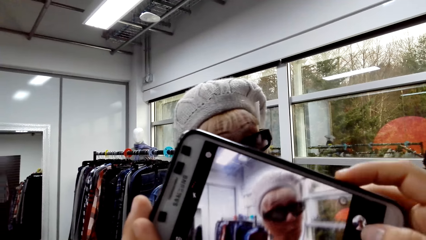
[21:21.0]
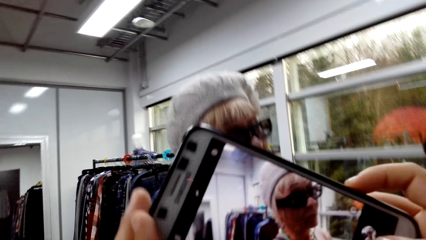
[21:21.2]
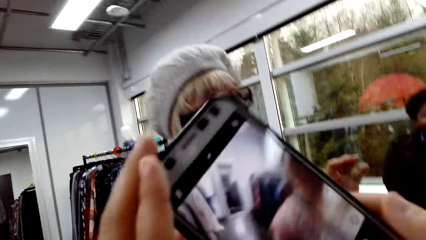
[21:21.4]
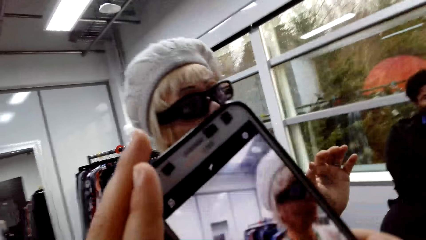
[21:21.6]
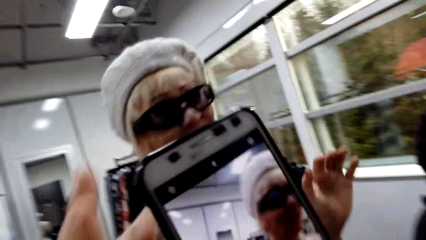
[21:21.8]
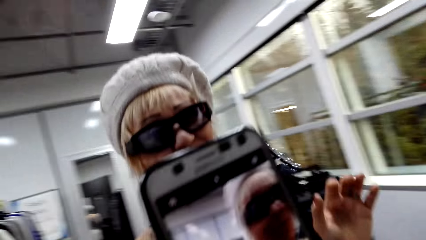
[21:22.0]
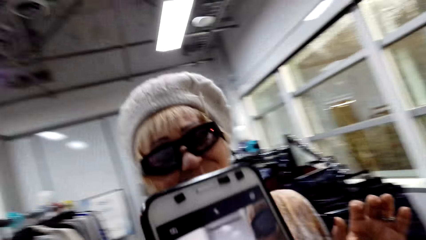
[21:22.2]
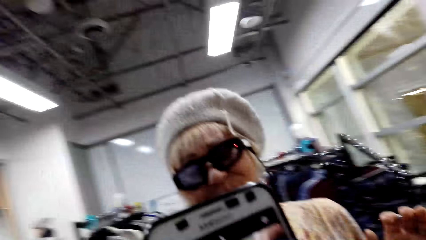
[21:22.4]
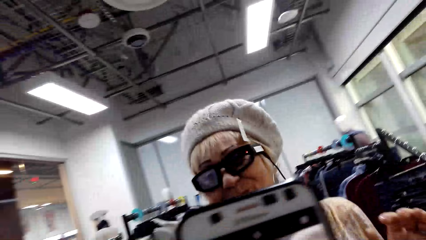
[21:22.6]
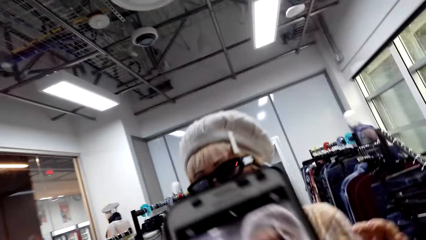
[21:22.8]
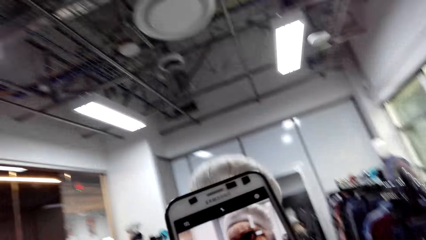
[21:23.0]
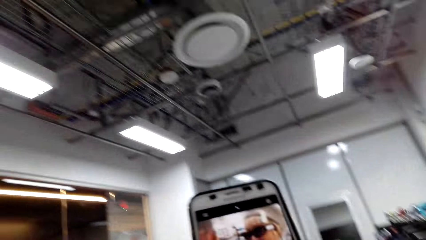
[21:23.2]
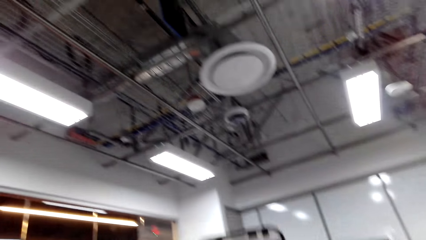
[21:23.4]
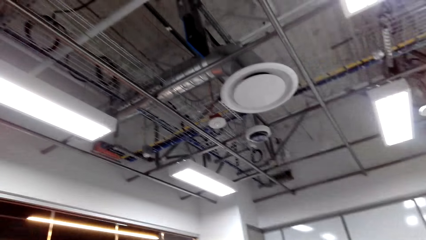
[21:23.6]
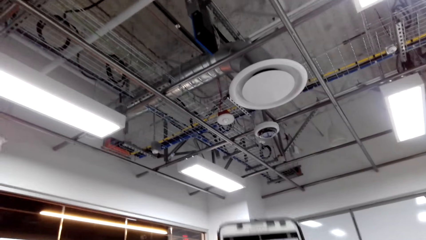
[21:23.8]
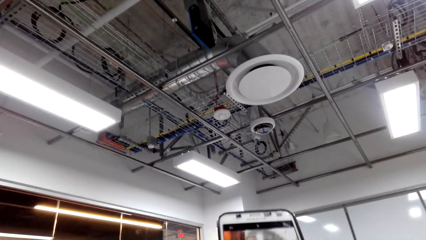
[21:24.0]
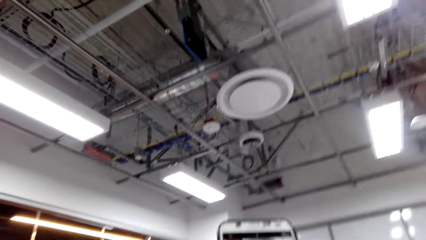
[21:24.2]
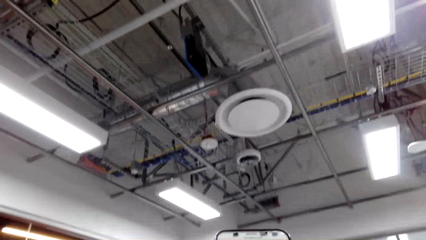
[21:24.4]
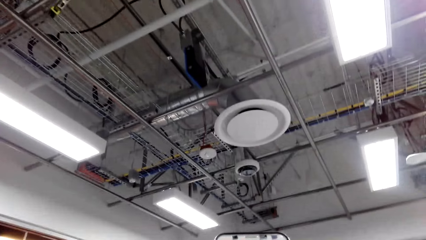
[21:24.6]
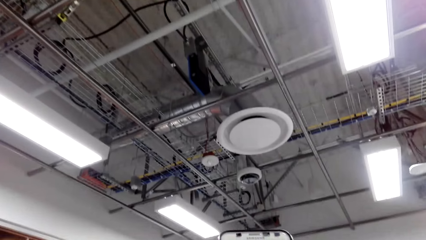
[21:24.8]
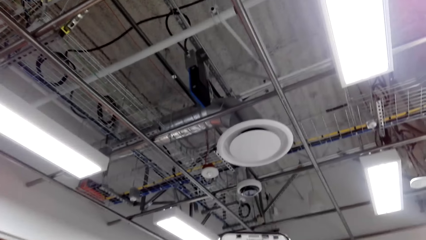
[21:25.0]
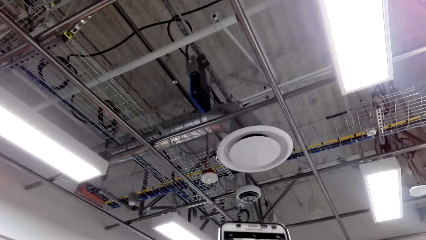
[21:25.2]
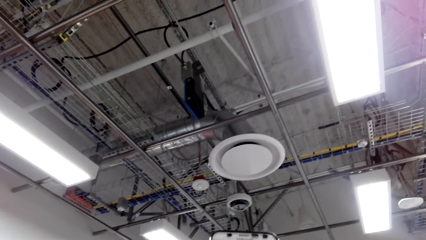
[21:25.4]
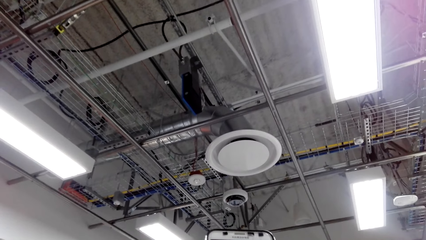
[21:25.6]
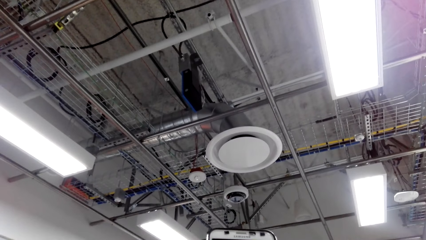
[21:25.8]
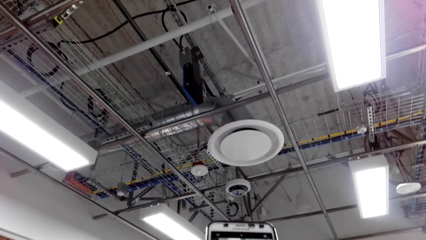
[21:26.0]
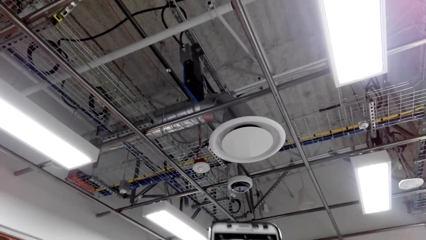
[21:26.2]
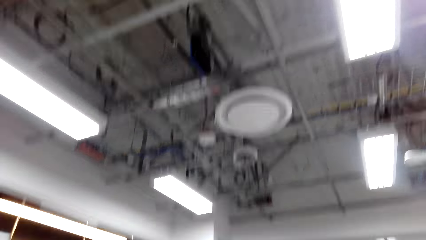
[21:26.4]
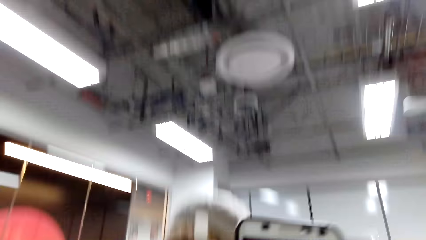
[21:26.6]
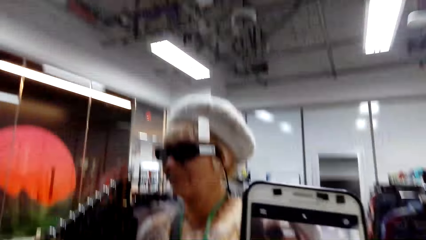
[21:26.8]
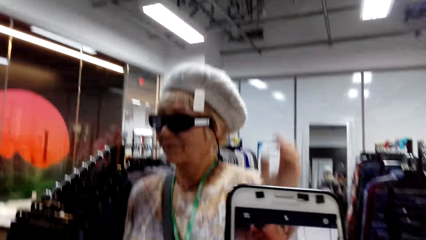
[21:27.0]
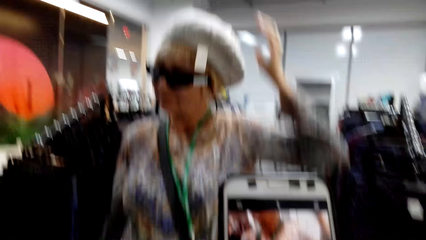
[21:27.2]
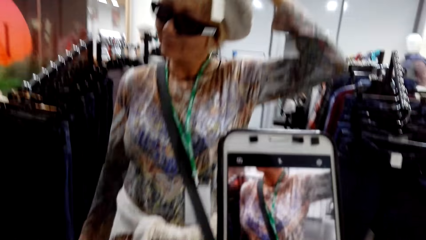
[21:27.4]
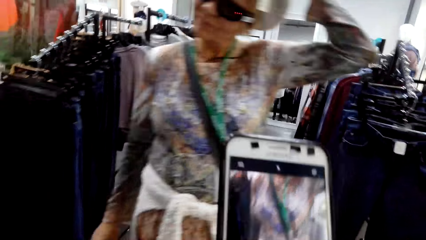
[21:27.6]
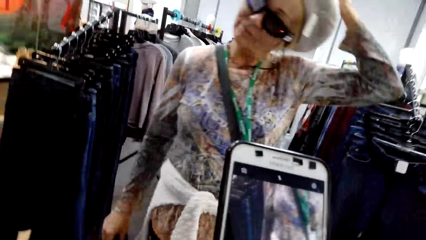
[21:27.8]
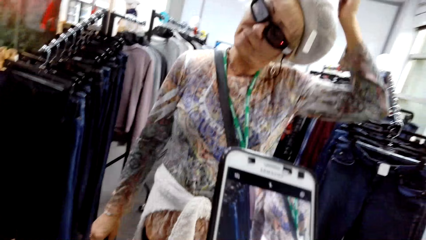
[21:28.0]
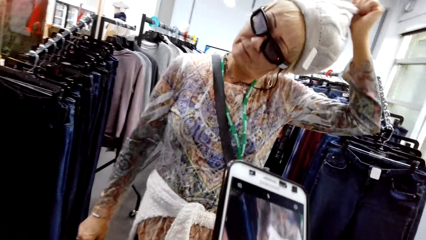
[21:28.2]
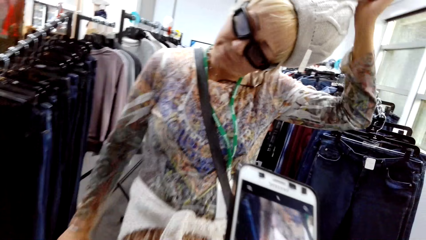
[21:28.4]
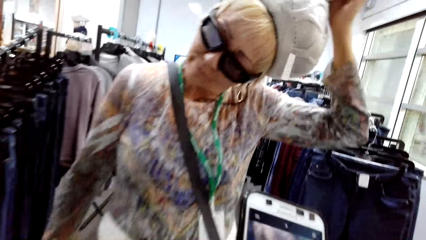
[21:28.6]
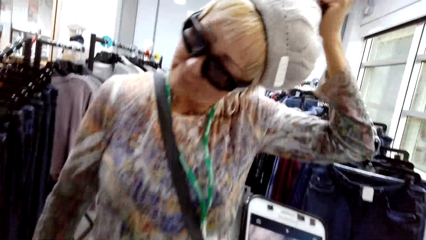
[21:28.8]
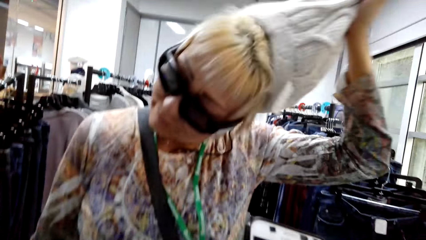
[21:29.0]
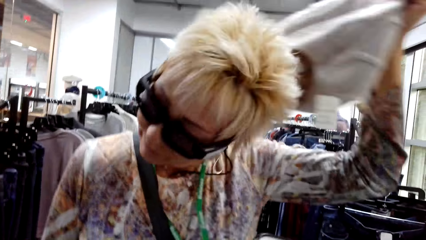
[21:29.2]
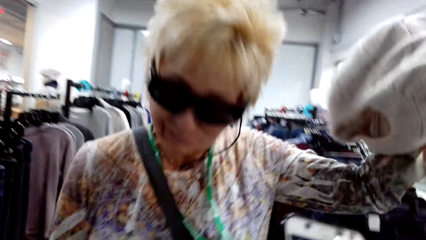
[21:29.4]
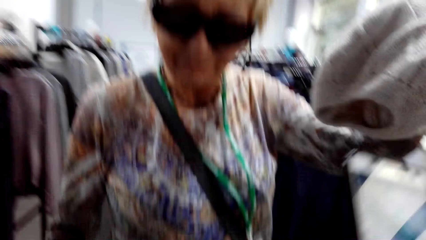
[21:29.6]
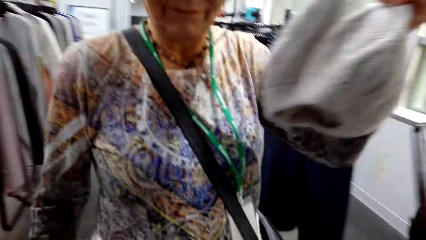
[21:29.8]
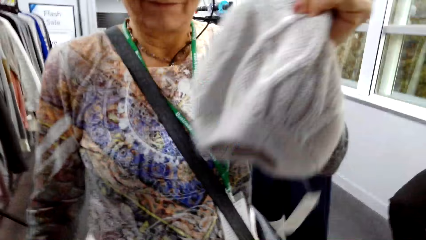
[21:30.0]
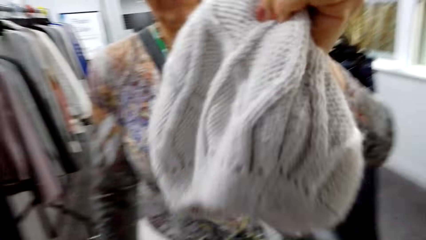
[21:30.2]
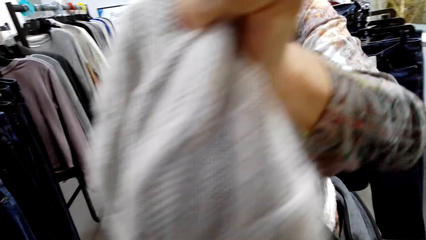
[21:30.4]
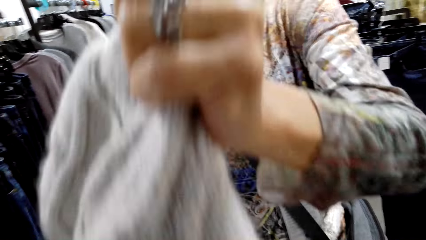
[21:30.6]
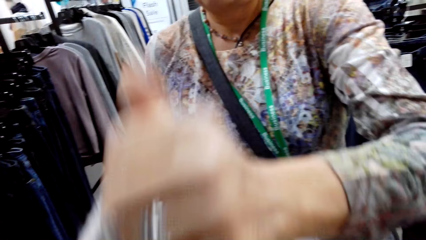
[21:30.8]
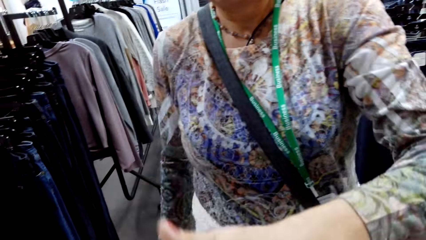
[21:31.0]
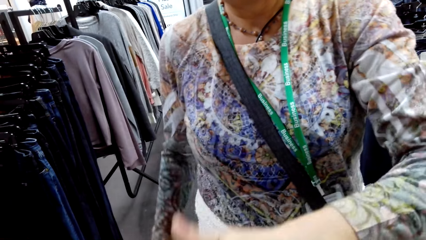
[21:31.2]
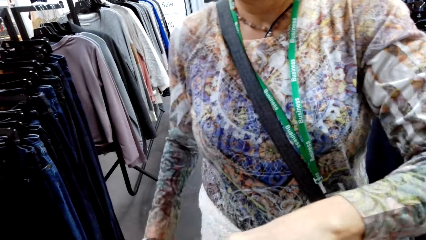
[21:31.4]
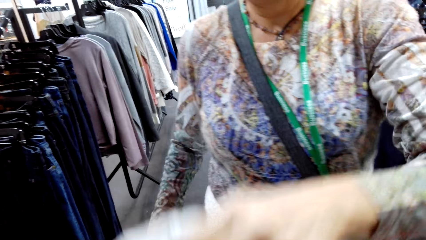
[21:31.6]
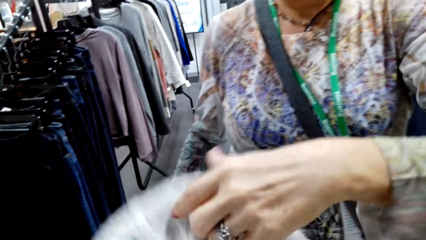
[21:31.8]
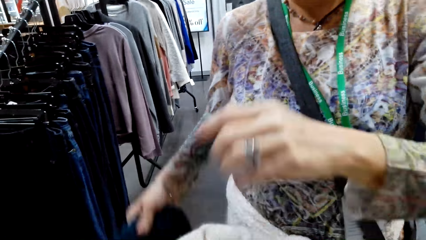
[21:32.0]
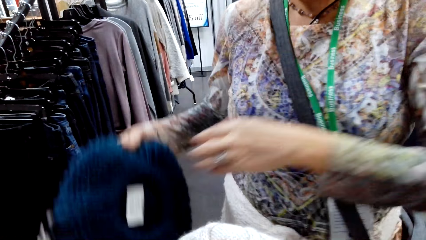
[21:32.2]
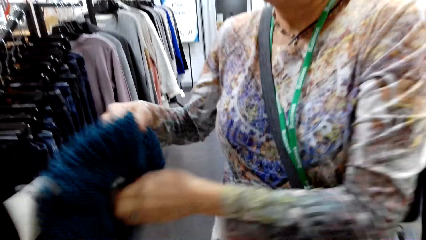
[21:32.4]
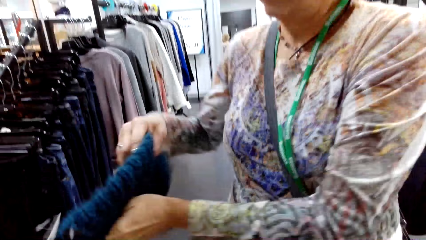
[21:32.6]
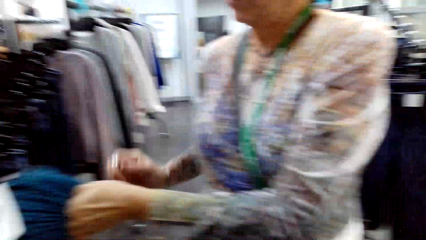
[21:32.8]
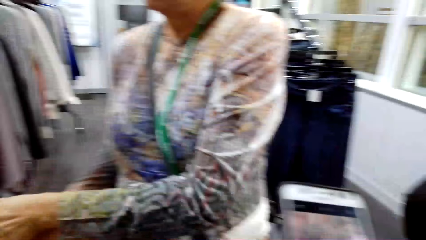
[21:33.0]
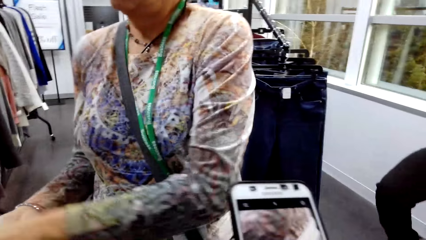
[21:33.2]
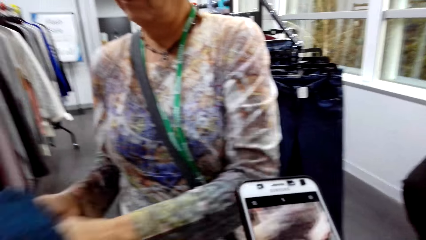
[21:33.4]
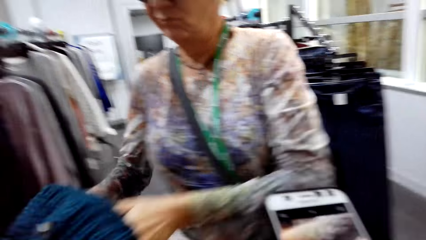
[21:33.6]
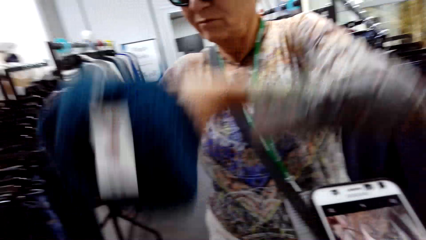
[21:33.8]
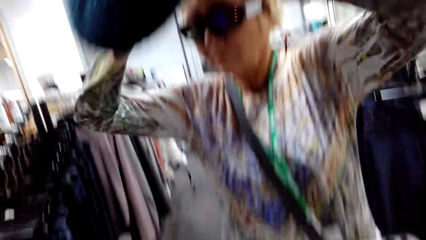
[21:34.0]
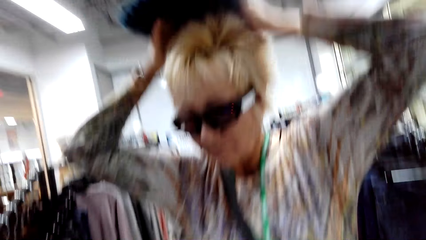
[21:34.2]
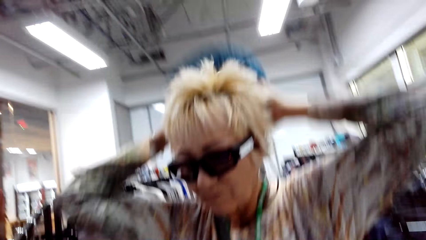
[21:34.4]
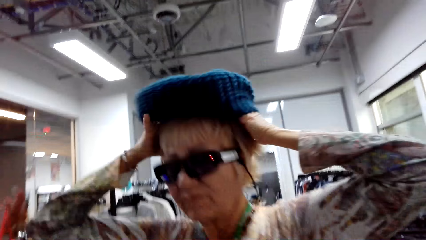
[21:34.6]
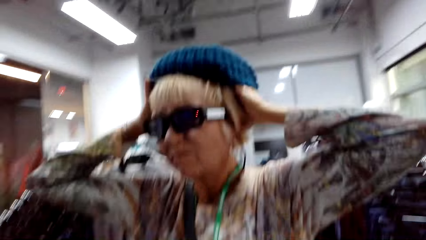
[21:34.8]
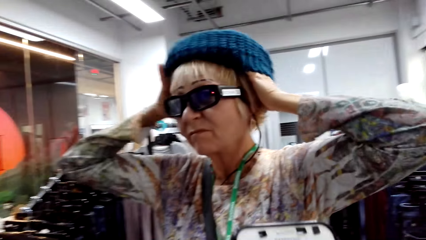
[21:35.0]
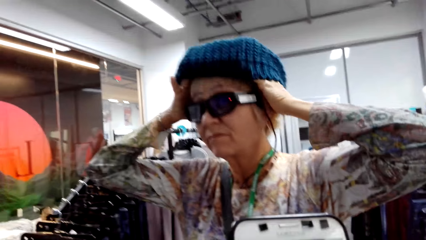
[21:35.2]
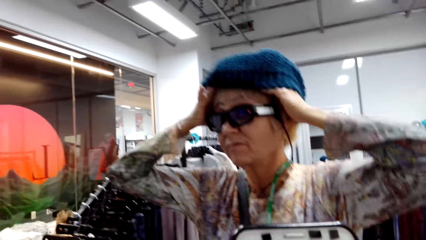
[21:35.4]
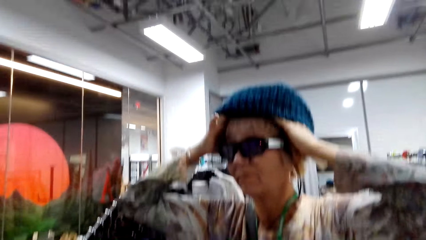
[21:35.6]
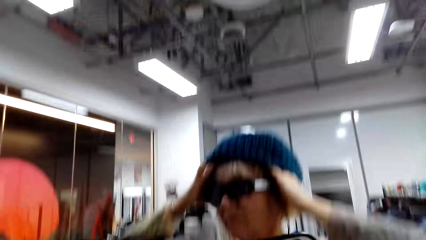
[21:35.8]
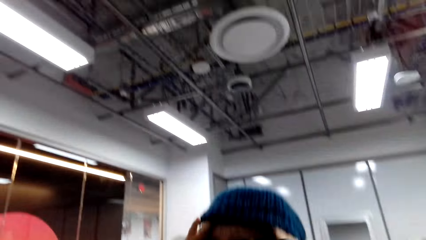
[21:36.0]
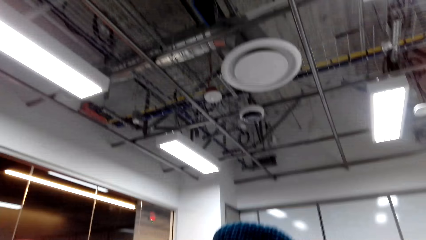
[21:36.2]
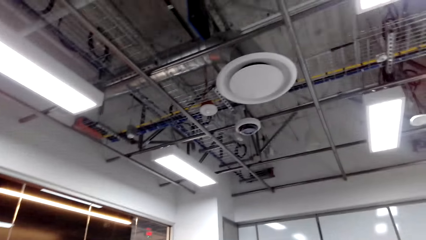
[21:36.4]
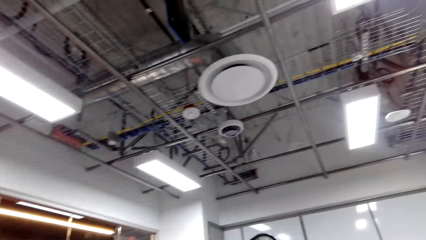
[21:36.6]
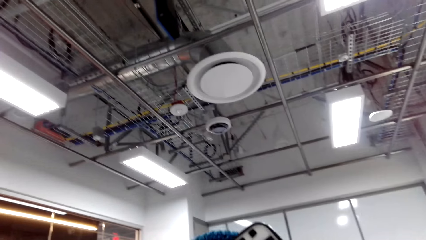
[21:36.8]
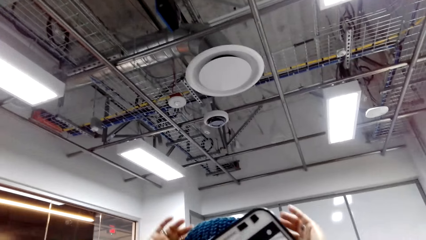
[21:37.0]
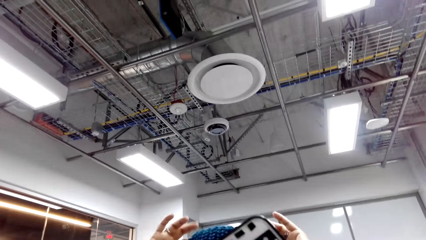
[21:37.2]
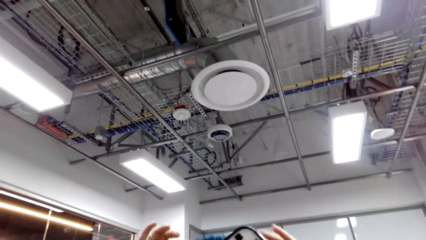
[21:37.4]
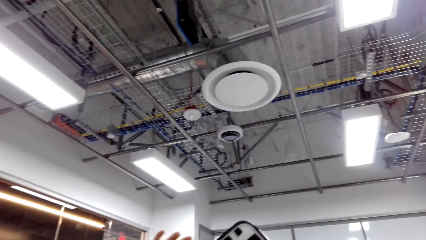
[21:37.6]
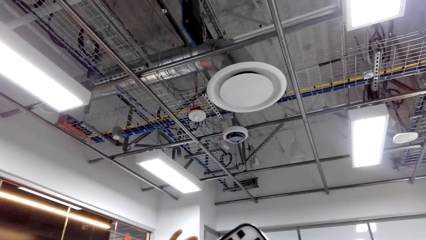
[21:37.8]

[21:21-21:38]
A lady removes a hat. The lady hands the hat to the camera wearer. The lady wears a different color hat.
